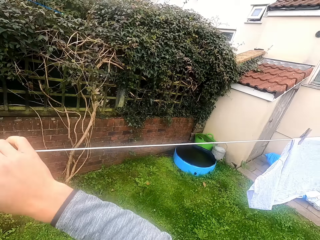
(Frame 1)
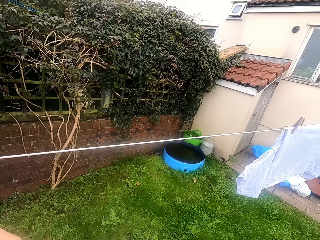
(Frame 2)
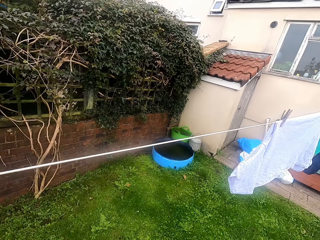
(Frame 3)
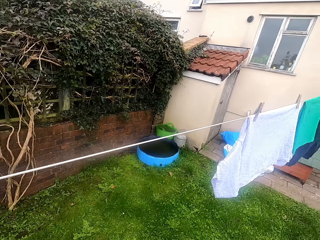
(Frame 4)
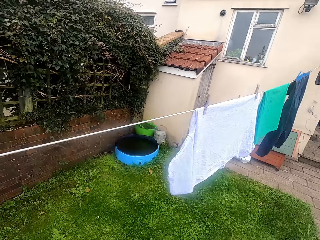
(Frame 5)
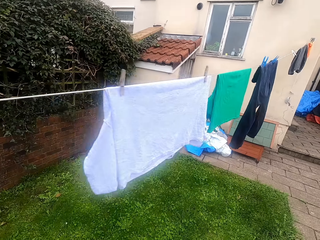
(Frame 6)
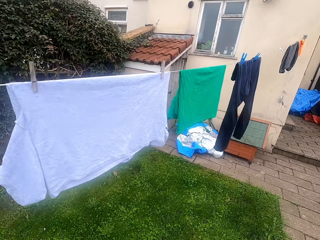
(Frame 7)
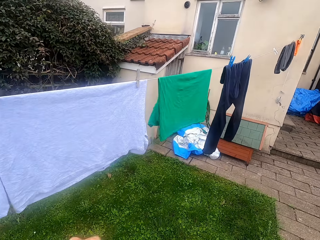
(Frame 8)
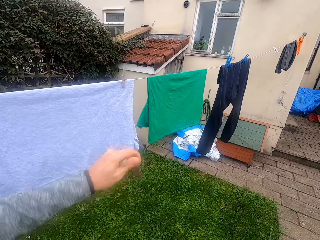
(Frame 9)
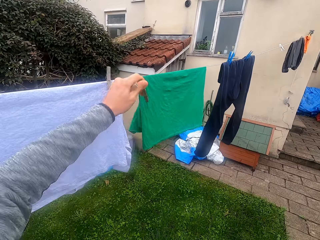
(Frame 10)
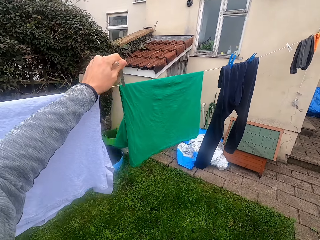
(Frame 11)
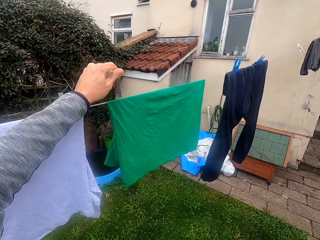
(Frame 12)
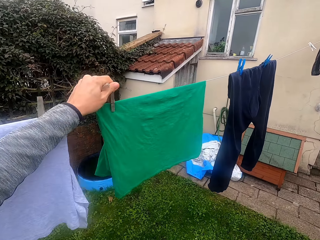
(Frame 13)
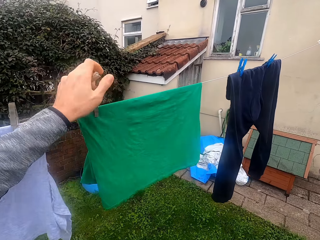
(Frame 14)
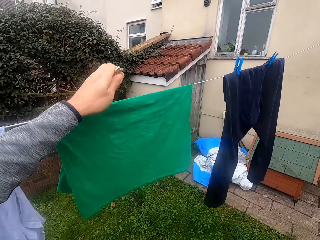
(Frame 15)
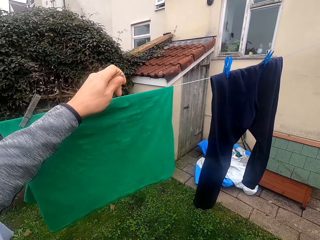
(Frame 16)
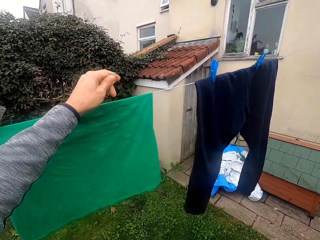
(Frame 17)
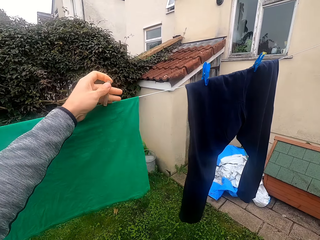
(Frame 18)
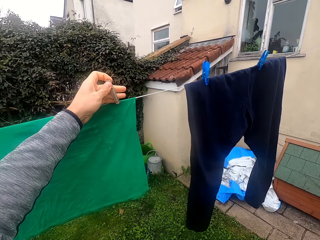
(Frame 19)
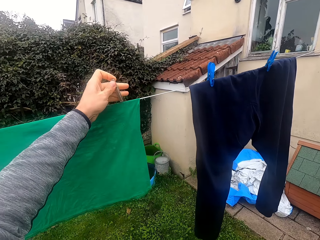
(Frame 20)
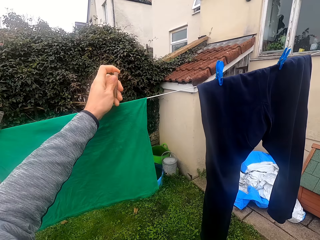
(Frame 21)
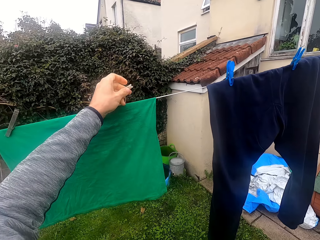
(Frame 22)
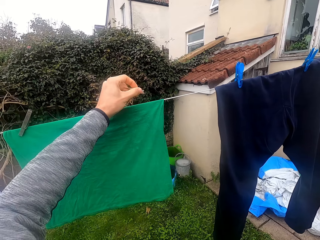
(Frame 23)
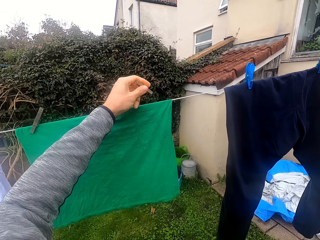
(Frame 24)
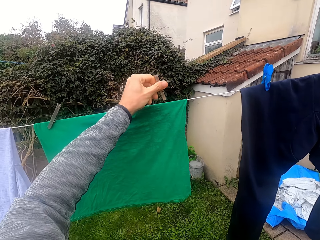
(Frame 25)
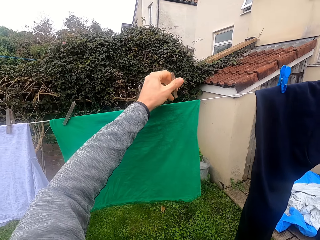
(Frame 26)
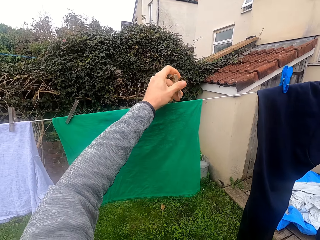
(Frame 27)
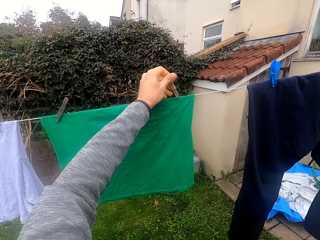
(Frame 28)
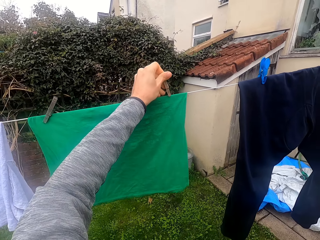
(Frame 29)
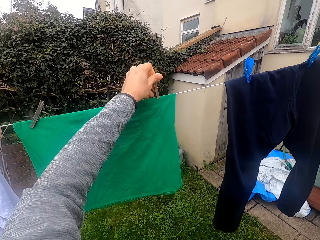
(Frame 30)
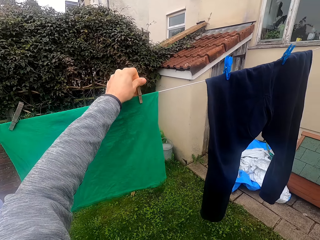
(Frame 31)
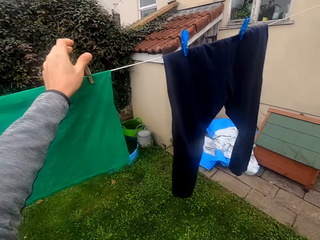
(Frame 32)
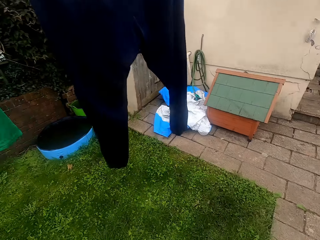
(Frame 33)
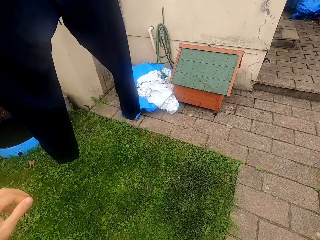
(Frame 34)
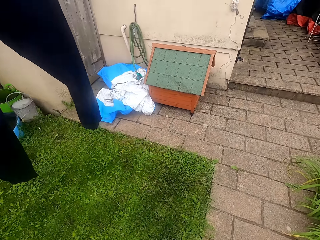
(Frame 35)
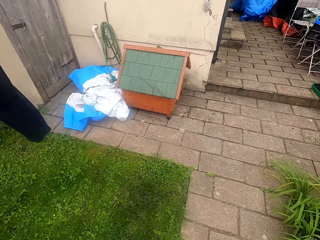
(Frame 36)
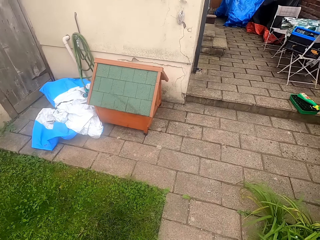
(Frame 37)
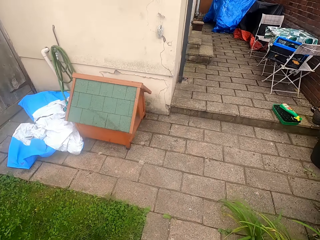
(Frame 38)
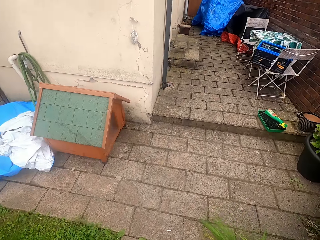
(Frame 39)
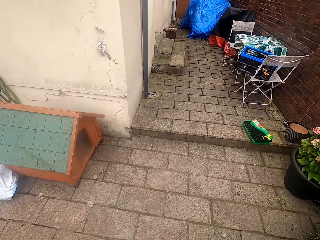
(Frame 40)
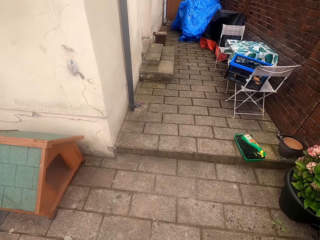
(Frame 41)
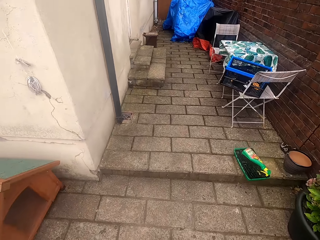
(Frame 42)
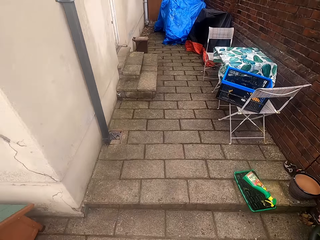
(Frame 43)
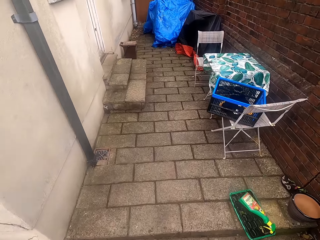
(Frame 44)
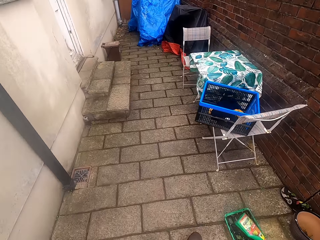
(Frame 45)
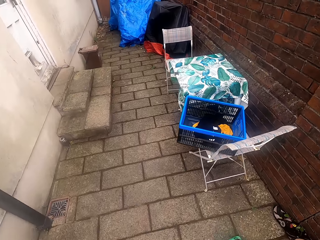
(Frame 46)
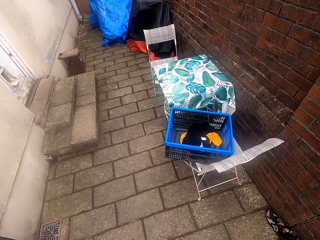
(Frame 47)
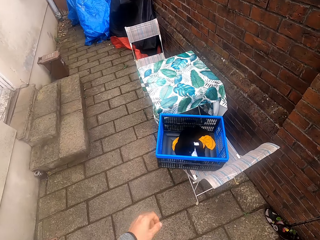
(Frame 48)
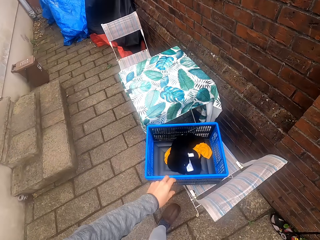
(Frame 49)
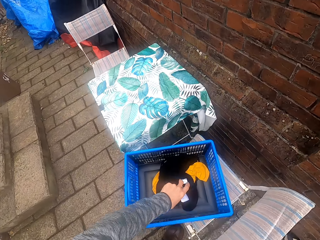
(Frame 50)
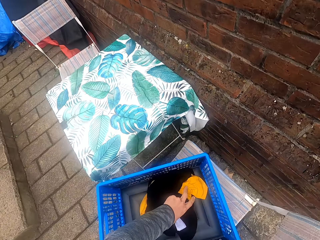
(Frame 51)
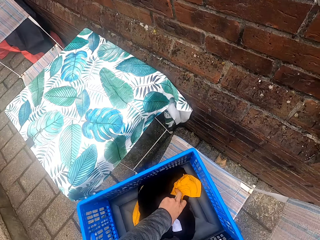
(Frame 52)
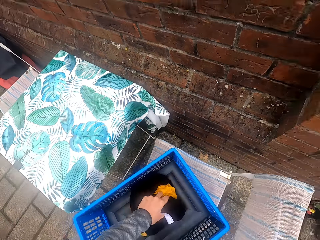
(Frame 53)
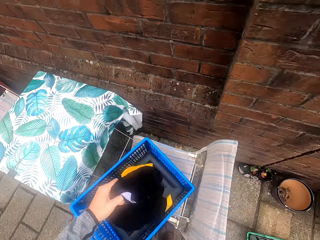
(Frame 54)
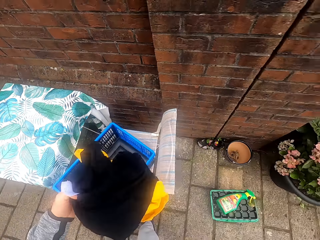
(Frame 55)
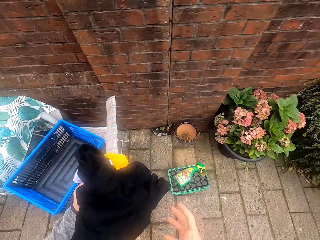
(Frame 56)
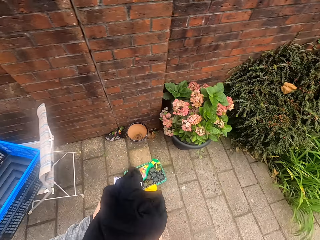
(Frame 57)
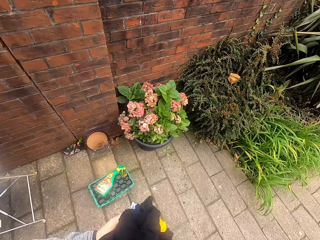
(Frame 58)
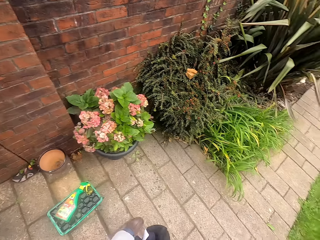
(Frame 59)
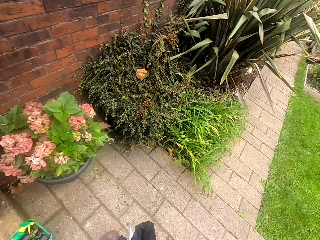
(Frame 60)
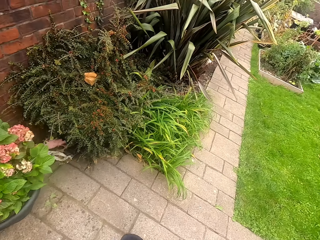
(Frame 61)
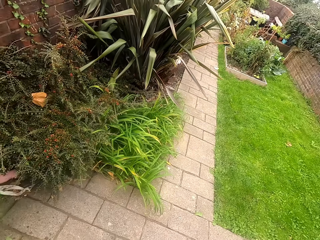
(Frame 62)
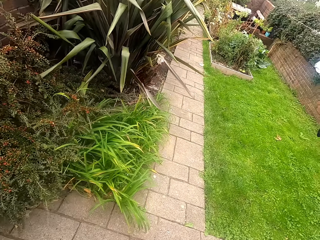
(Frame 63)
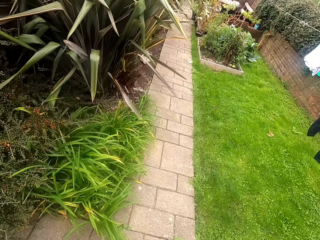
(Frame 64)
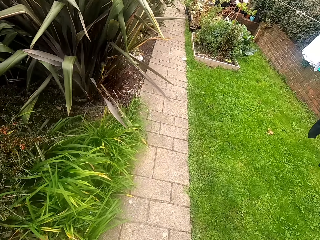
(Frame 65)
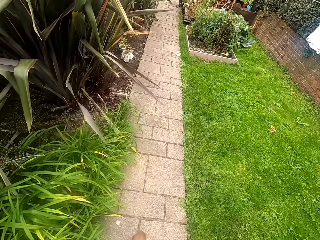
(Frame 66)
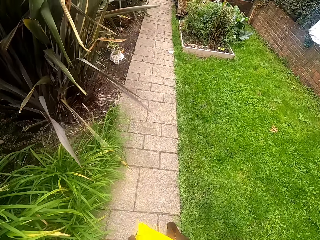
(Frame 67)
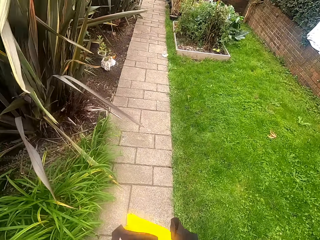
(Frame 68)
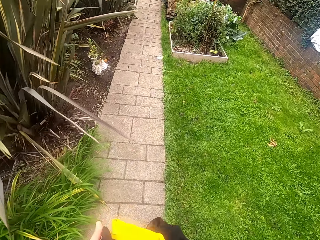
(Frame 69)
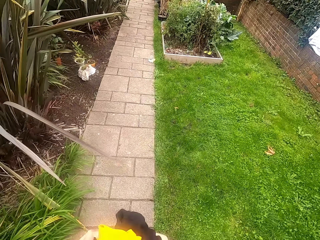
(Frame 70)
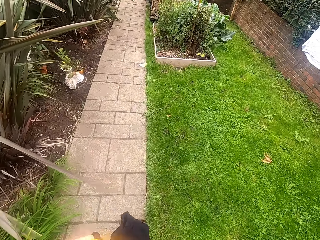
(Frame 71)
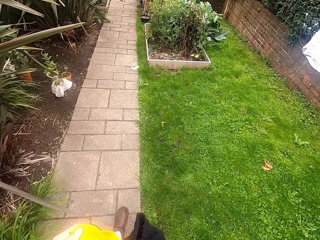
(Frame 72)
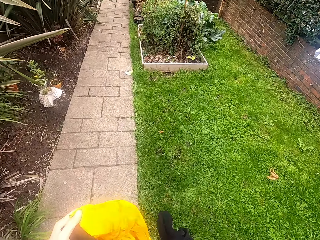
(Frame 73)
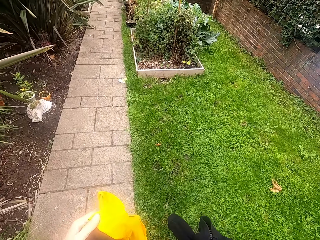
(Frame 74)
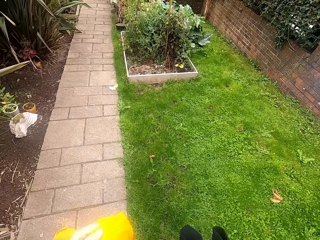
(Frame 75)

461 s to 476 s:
The camera wearer puts the pegs on the cloth and holds the cloth with the peg. They walk on the pavement towards the cloth basket. They take the clothes from the basket. They walk on the pavement towards the cloth line.

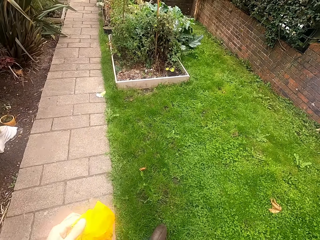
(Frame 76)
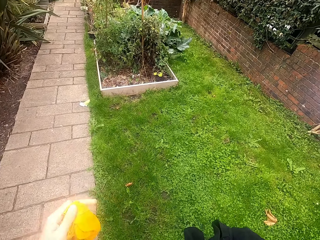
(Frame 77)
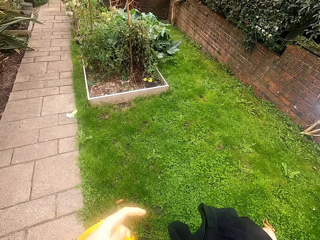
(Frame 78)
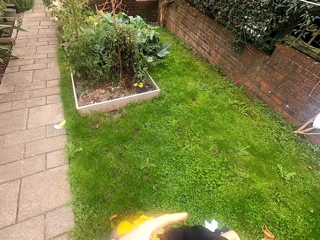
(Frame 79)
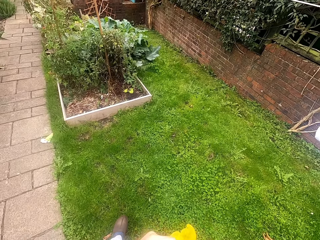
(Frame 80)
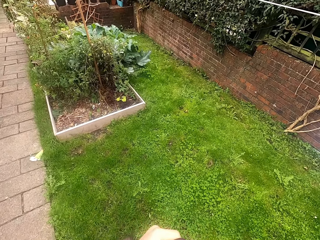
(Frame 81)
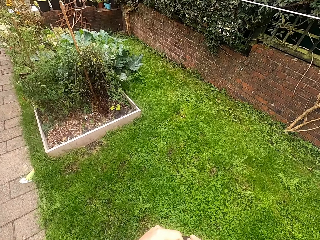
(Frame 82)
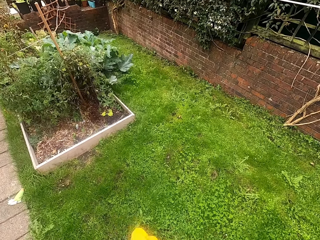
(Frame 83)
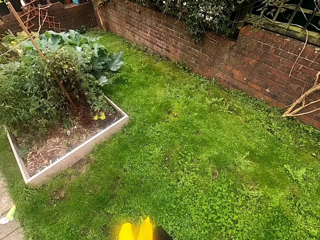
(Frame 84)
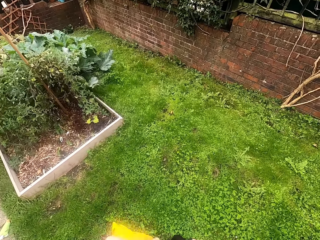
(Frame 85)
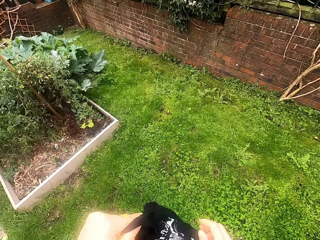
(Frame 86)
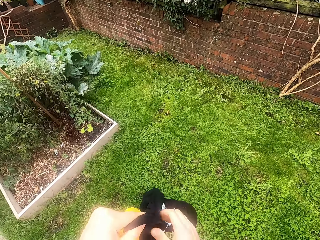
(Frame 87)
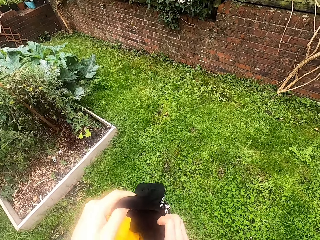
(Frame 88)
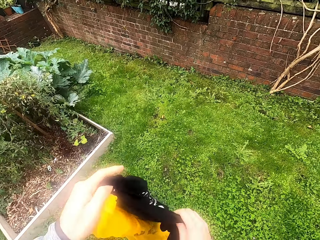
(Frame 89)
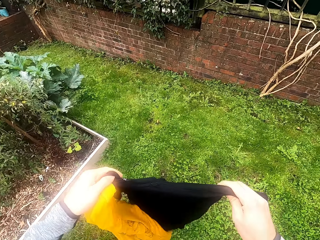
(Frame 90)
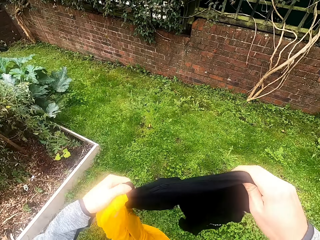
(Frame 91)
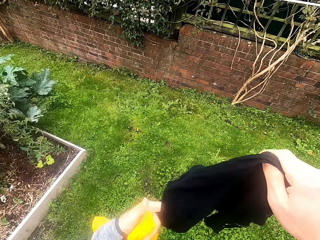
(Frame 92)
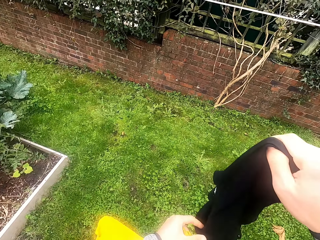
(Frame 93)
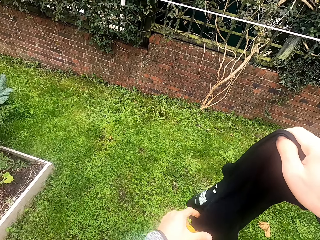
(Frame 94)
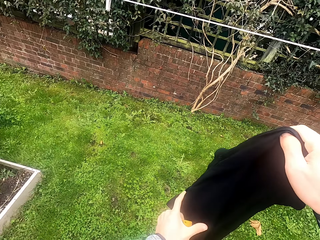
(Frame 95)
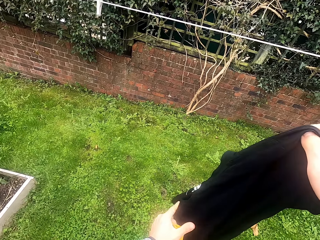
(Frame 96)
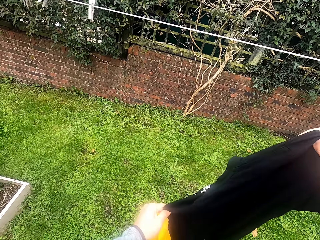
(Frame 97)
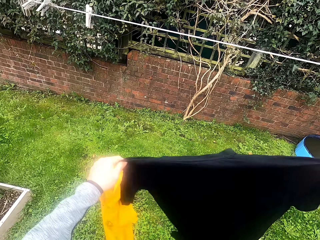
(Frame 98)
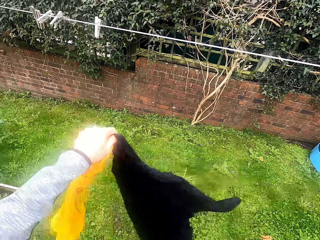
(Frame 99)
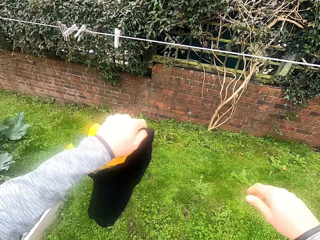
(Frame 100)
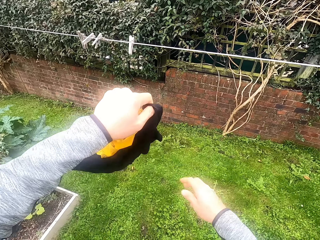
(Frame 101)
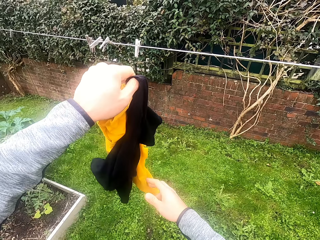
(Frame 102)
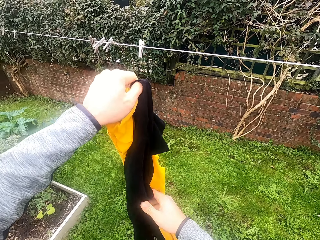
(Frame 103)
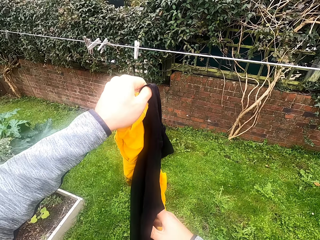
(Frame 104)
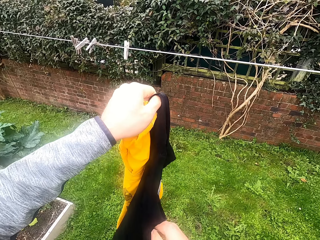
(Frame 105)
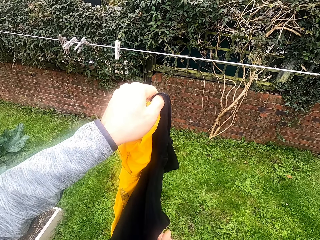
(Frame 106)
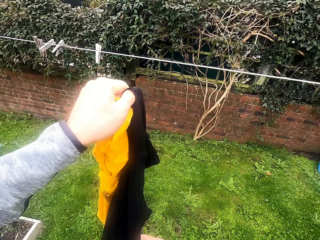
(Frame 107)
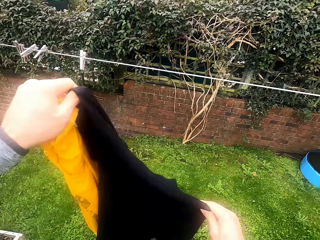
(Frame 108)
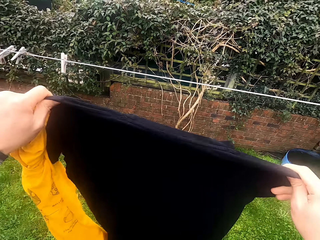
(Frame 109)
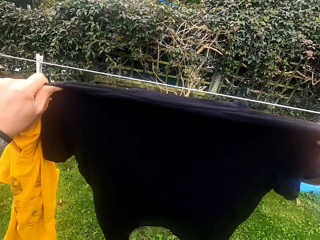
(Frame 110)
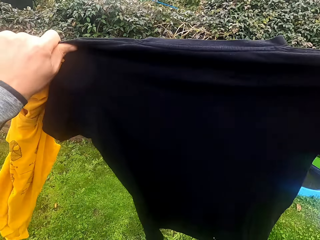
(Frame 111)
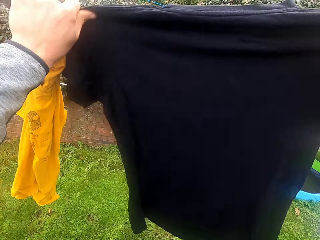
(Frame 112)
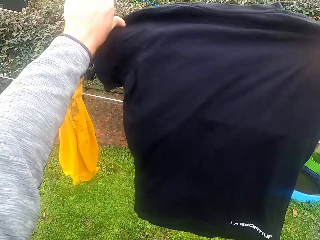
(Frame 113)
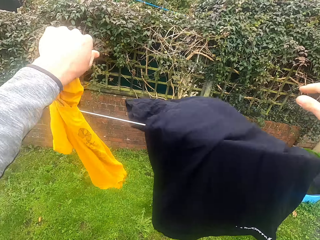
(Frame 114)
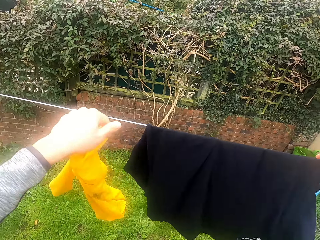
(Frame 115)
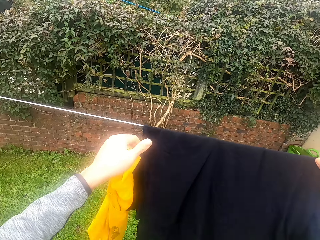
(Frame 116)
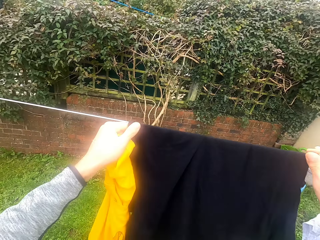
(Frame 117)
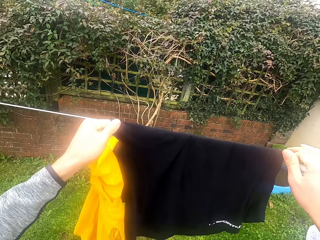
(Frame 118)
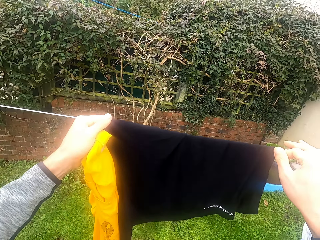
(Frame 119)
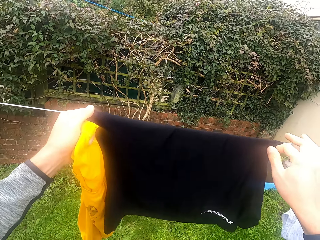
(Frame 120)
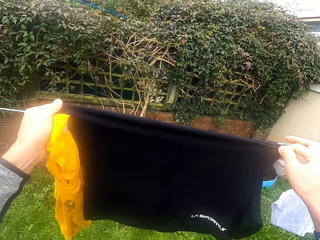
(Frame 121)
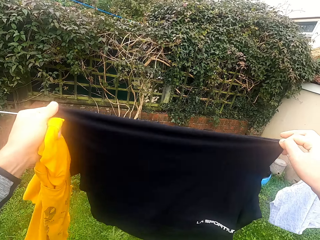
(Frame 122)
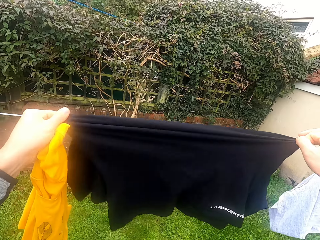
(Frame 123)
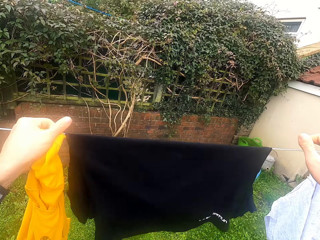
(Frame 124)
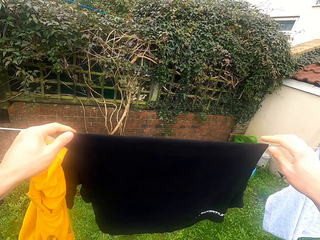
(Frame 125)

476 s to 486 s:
The camera wearer stretches the cloth in his hand. He hangs the cloth on the hanging line.
